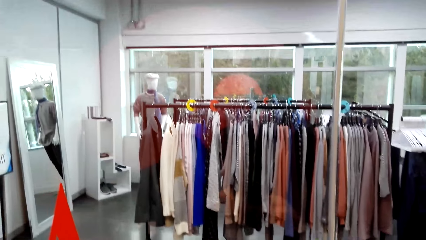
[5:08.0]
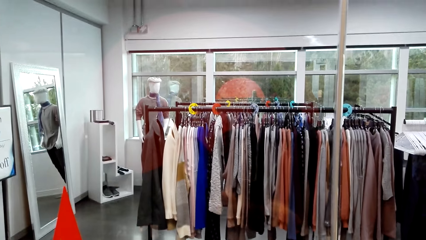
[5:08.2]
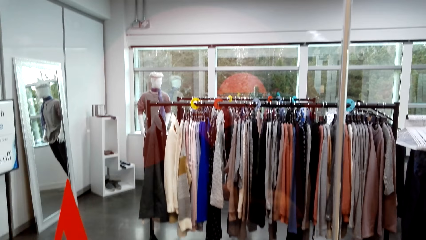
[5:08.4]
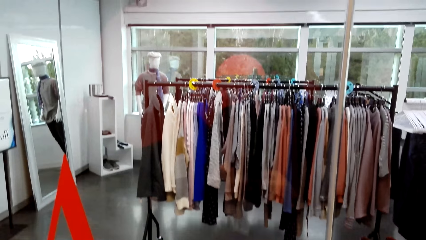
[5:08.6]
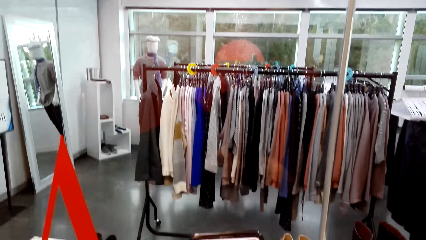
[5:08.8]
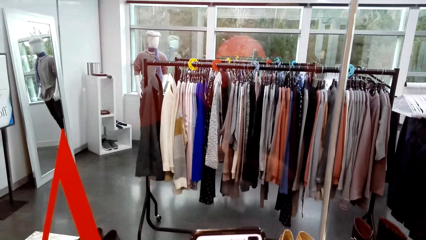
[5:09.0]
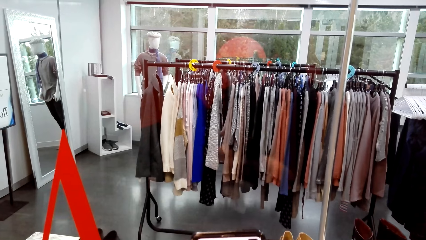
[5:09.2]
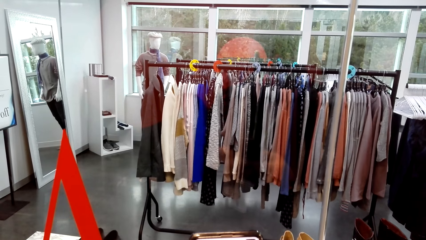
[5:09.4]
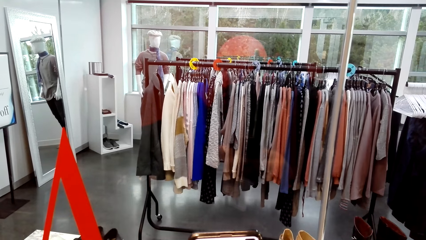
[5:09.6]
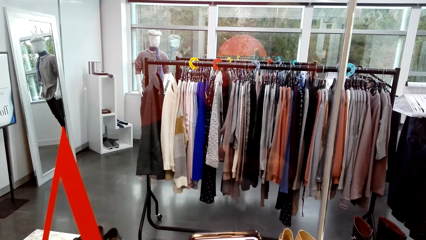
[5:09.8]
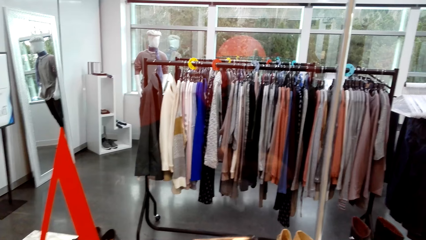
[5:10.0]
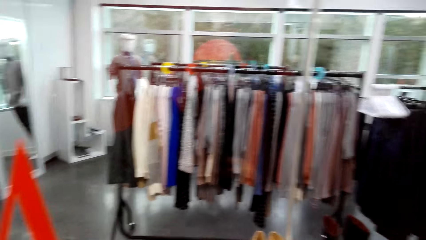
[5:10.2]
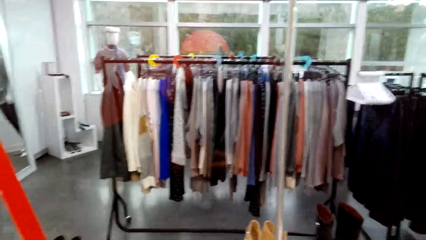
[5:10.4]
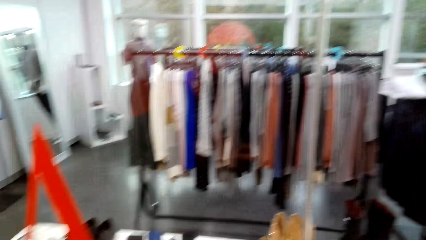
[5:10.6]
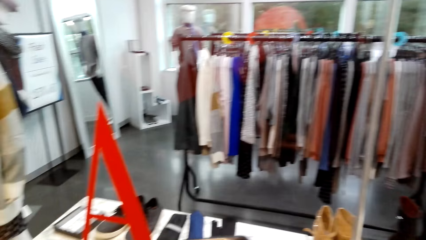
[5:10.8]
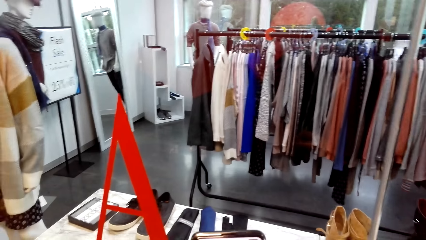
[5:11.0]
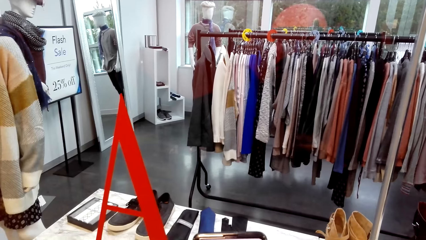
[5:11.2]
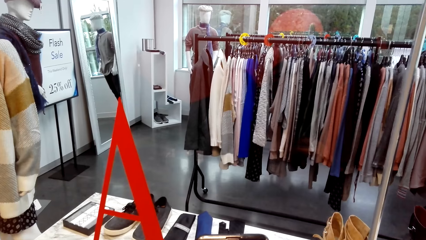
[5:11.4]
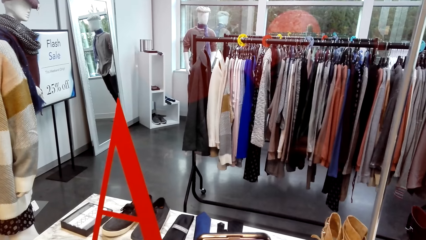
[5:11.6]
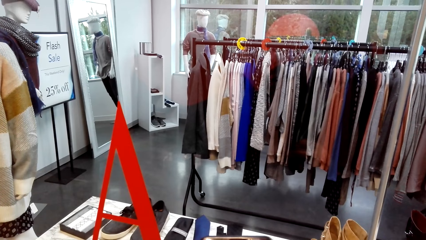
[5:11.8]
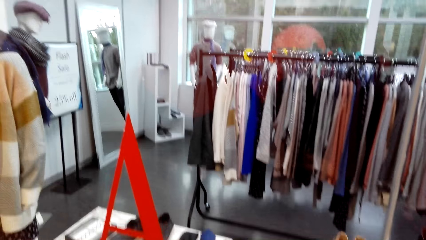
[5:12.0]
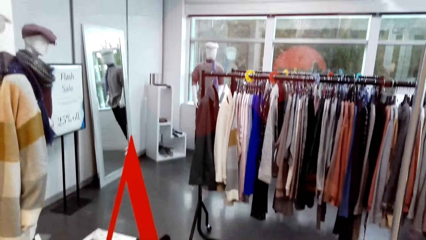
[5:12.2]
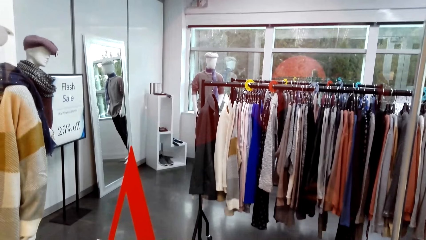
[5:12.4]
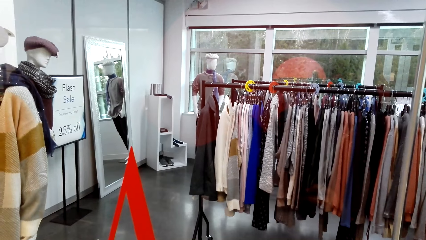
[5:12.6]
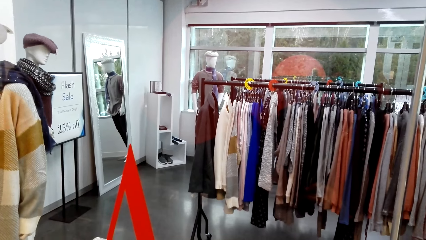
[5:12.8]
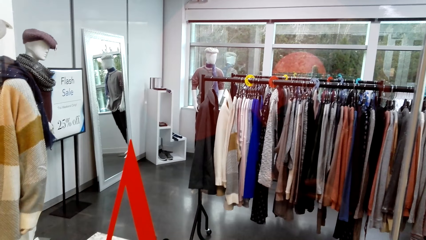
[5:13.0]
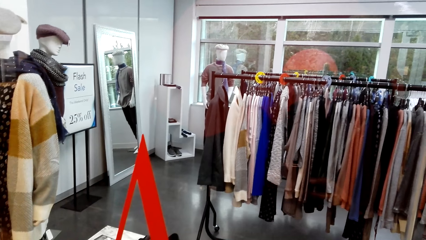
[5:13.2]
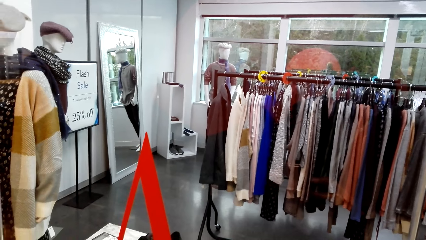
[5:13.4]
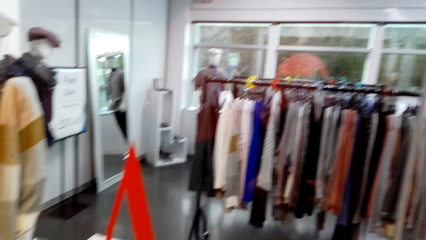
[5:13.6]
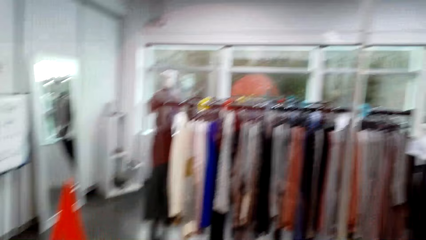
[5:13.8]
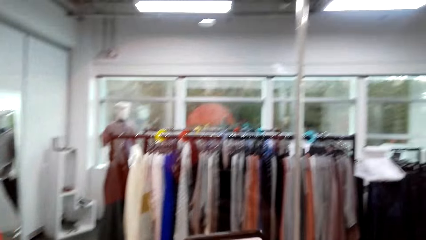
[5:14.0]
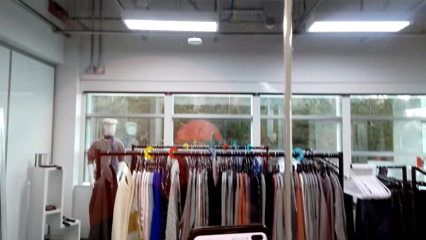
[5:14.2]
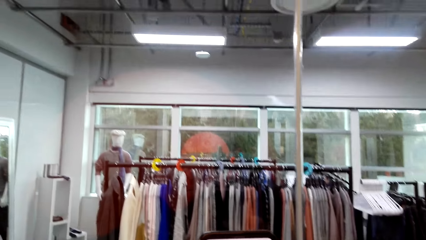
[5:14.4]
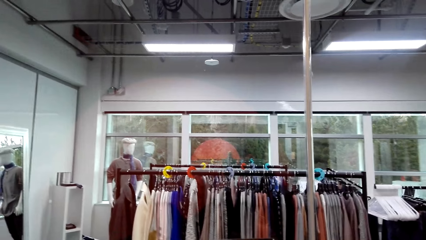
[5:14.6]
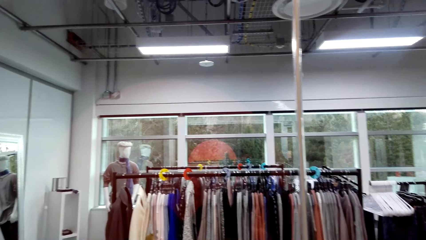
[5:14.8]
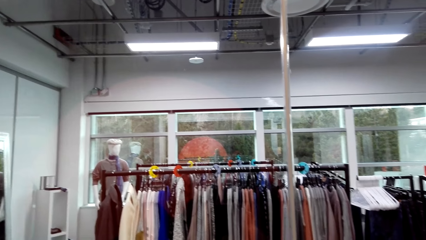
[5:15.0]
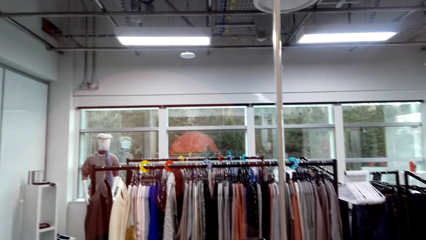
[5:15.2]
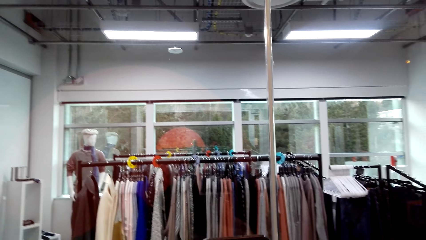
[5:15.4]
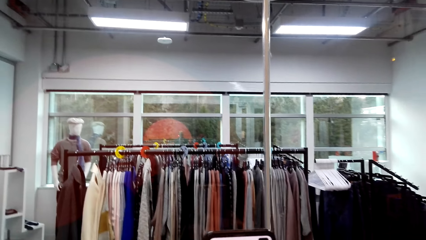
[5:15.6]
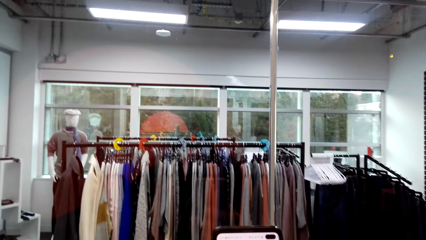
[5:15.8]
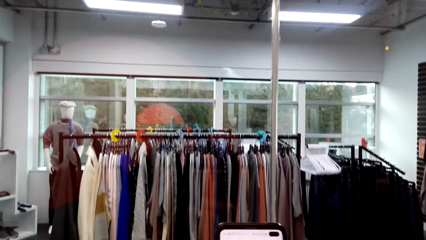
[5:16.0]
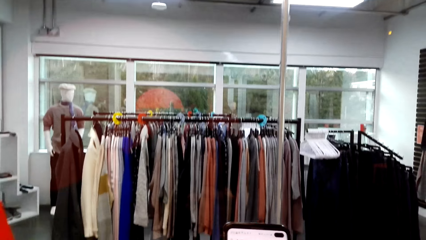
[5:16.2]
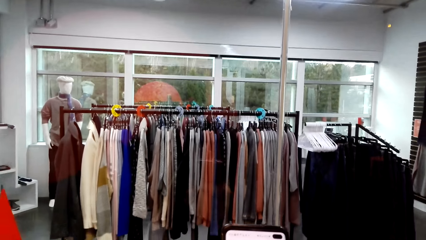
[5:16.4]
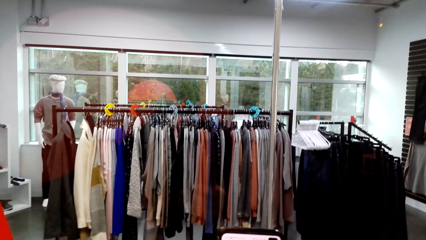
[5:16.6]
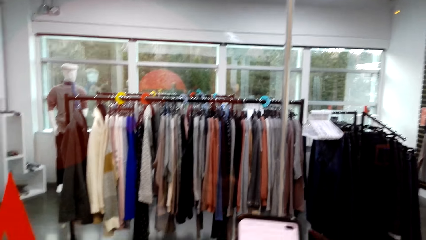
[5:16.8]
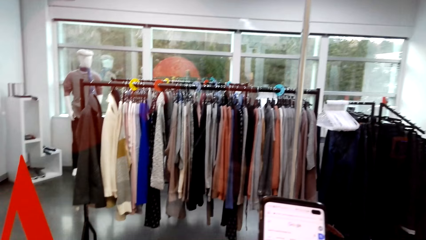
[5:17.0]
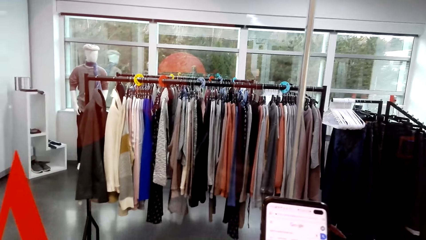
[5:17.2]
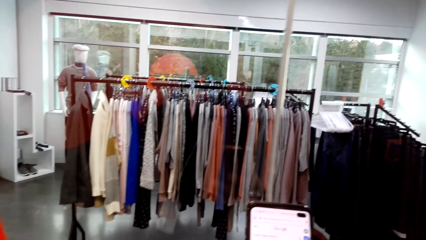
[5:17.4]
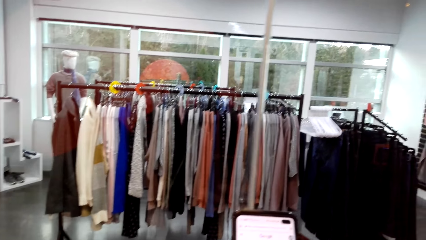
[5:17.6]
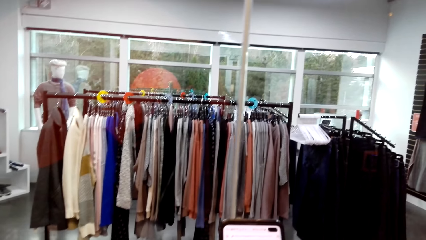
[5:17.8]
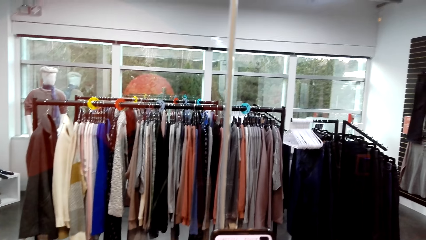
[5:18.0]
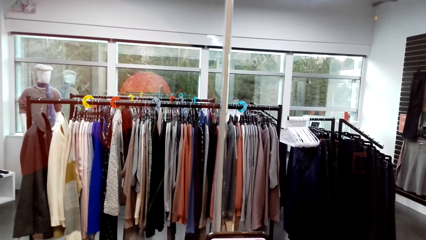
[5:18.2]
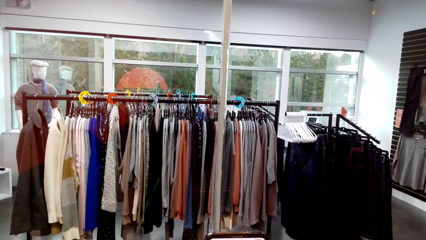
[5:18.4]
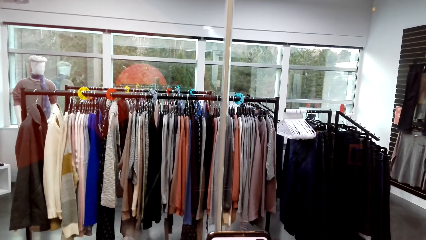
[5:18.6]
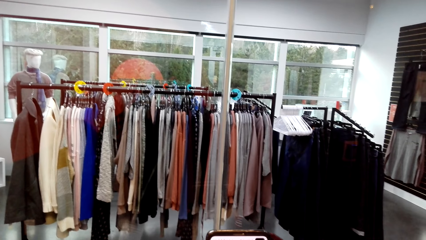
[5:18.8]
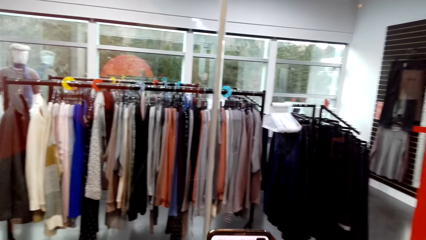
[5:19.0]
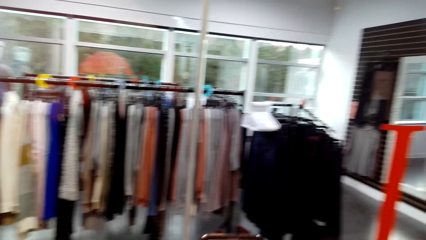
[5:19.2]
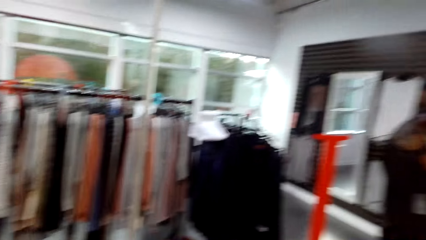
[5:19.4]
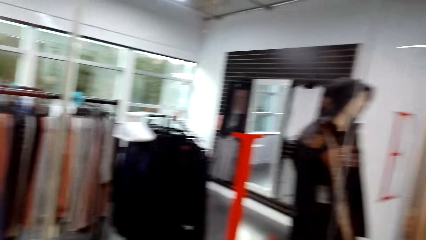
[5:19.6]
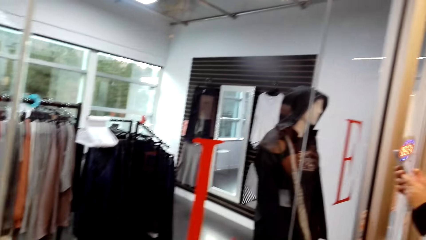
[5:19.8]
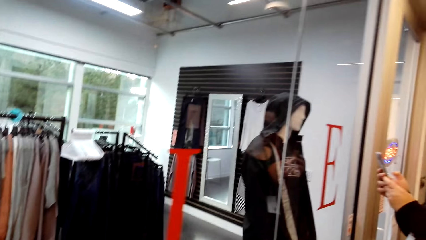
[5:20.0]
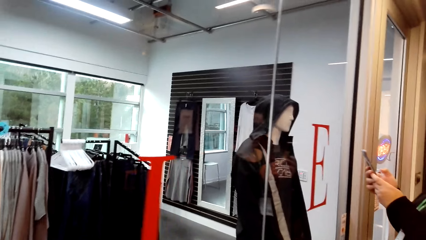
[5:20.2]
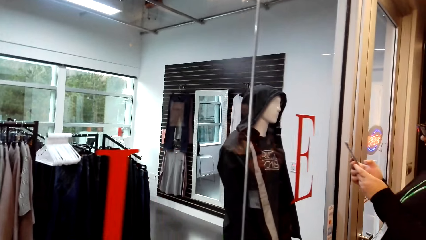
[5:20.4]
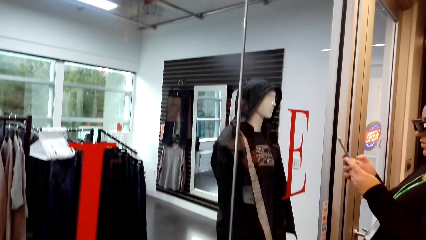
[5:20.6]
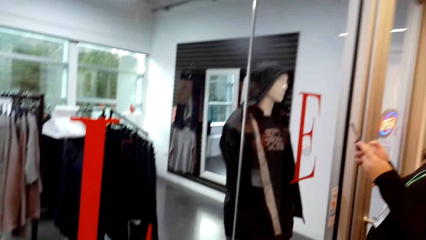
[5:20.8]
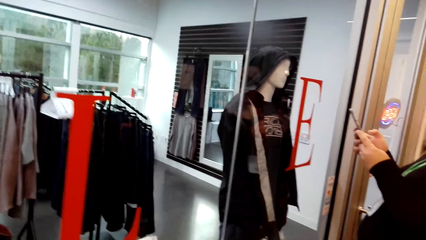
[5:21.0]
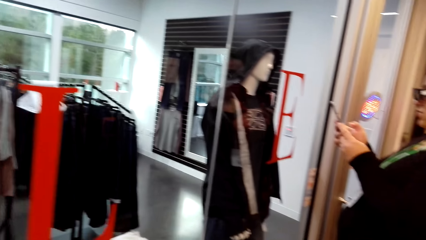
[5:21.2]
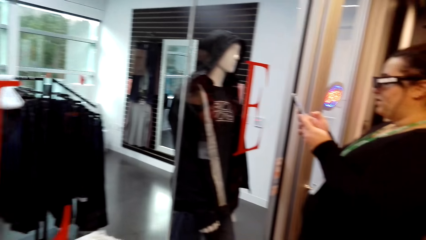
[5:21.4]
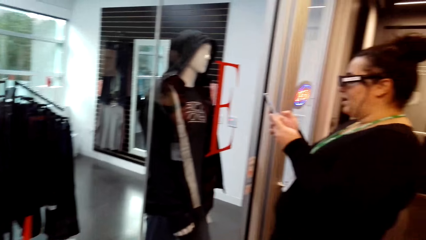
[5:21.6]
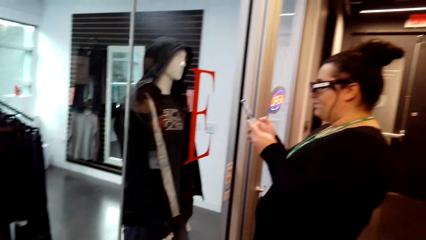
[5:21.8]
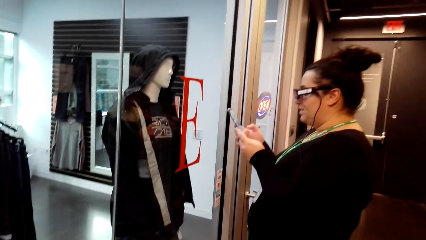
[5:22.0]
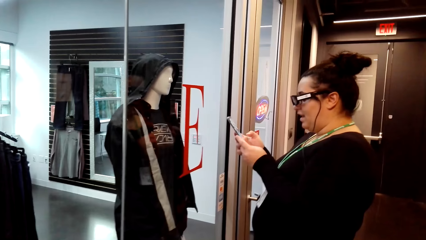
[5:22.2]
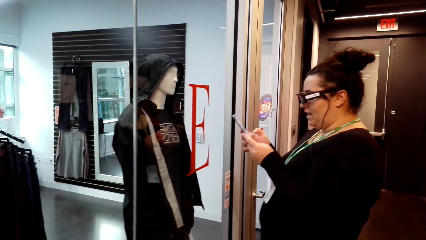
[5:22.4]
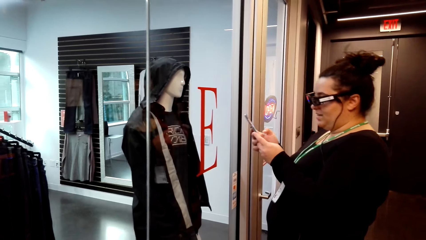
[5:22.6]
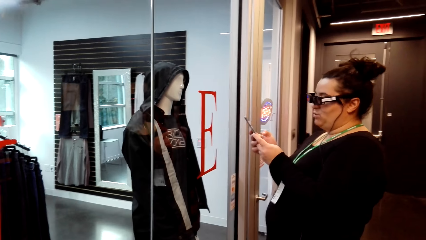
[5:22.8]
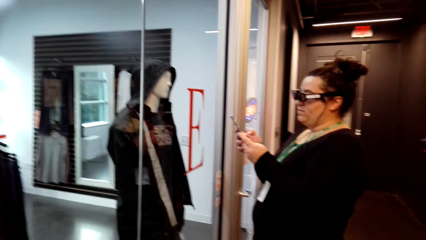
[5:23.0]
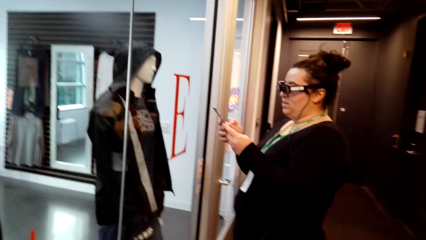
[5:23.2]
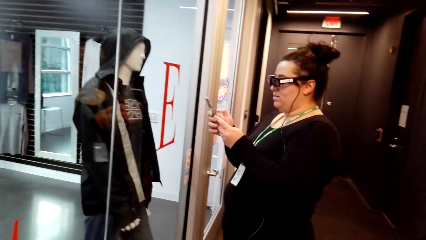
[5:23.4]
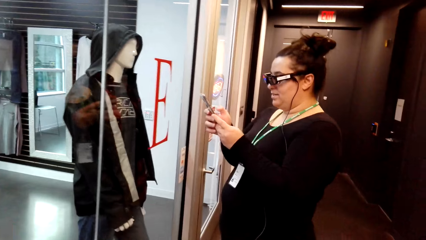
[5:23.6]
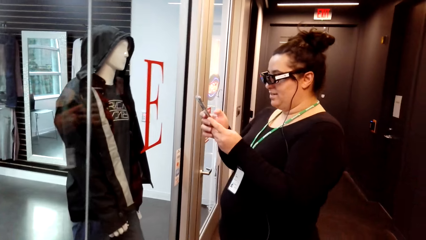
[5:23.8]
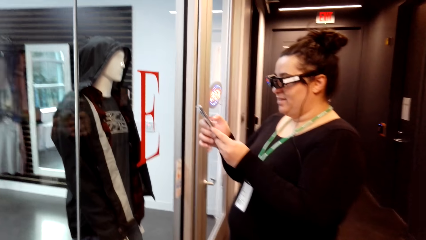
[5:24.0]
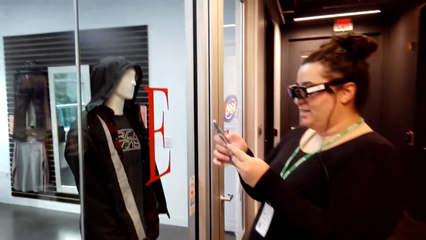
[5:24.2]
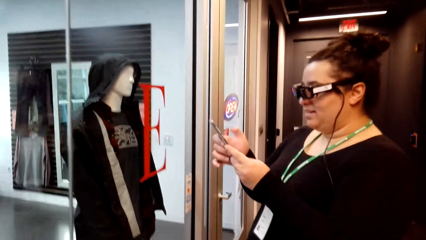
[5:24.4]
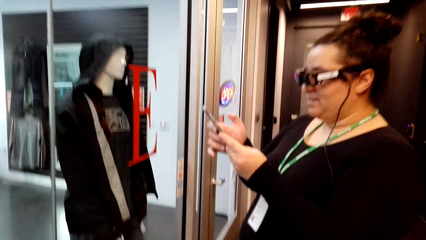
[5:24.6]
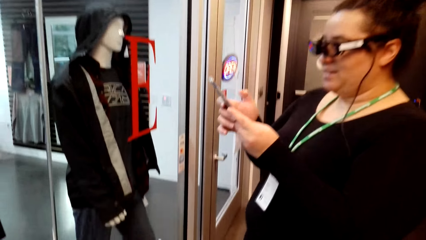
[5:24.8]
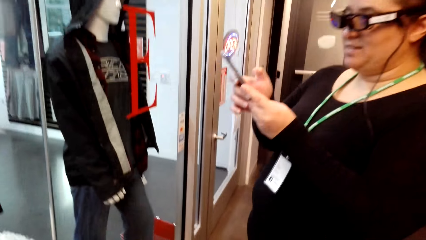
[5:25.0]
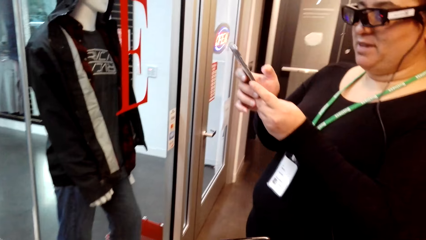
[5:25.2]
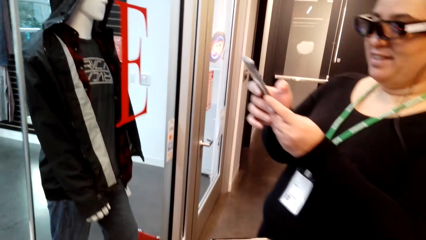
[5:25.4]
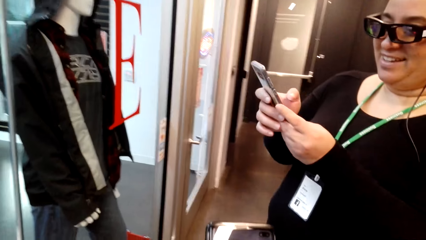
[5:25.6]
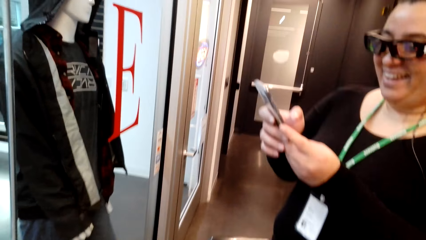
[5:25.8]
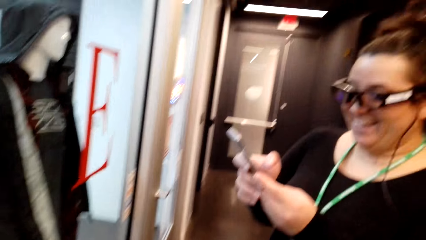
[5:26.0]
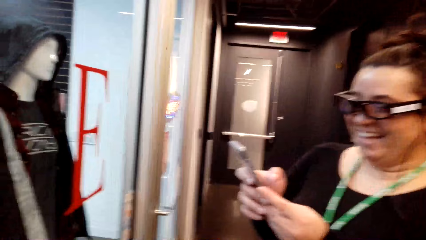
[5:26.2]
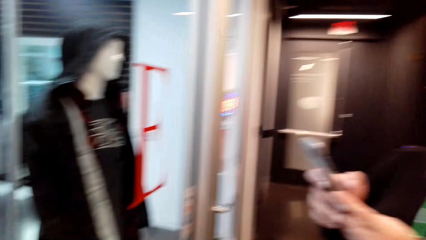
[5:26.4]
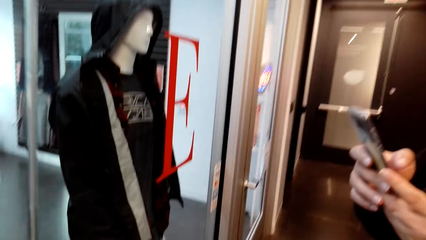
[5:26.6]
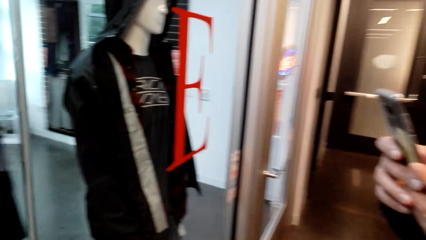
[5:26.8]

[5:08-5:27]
The camera wearer looks at a woman. The woman looks at the phone.
